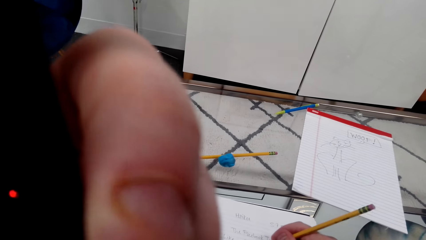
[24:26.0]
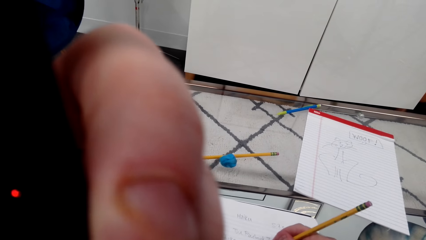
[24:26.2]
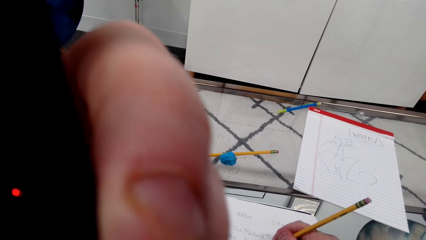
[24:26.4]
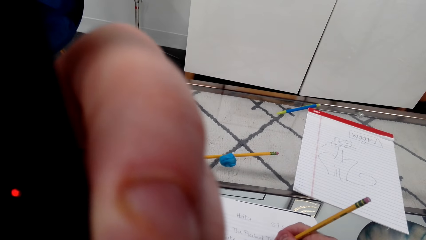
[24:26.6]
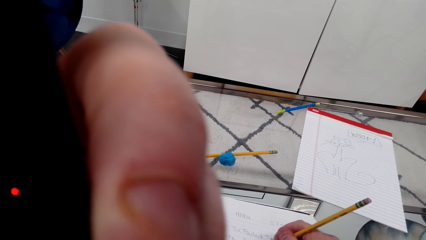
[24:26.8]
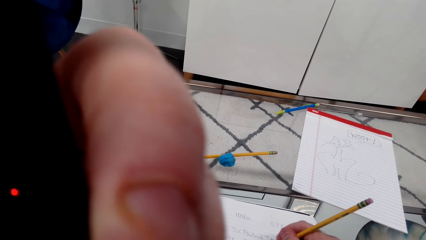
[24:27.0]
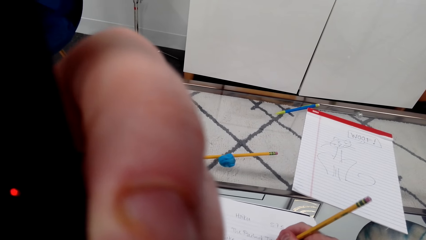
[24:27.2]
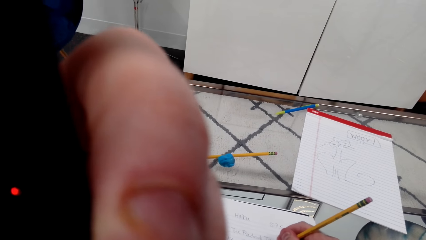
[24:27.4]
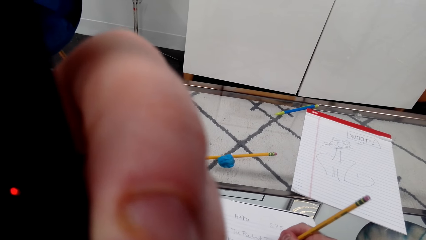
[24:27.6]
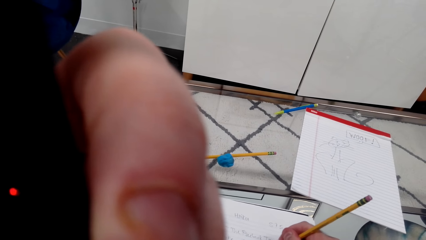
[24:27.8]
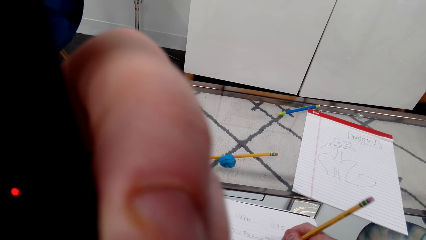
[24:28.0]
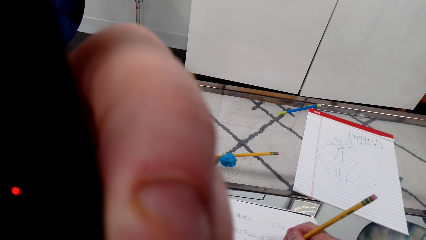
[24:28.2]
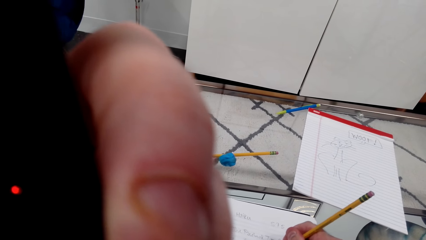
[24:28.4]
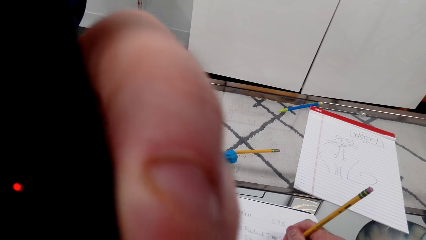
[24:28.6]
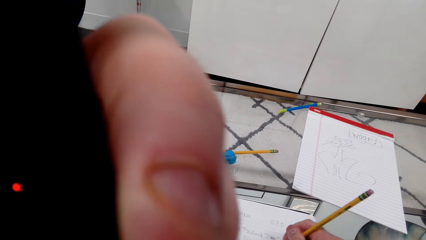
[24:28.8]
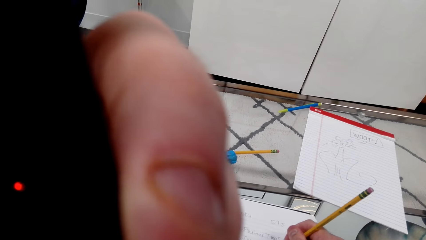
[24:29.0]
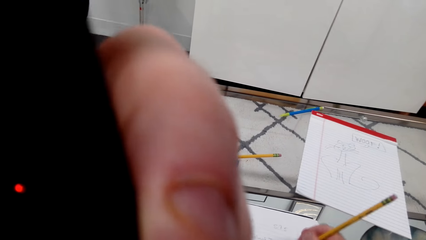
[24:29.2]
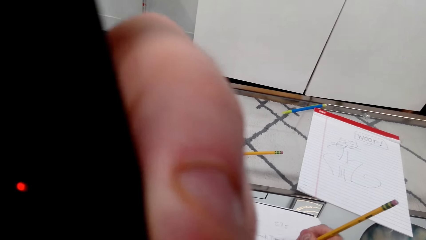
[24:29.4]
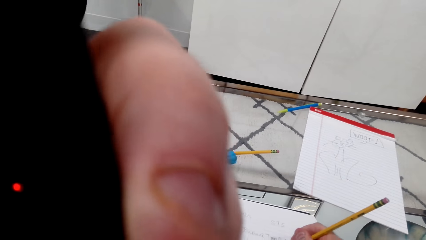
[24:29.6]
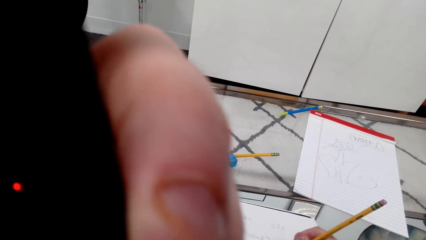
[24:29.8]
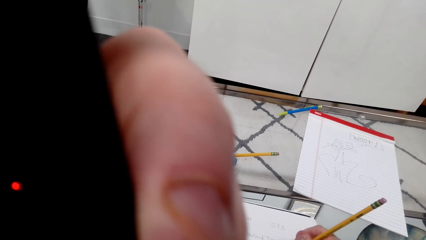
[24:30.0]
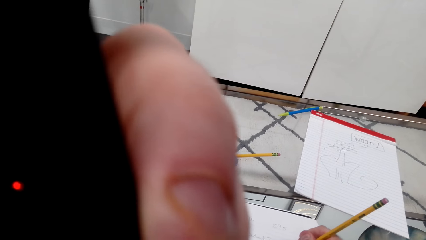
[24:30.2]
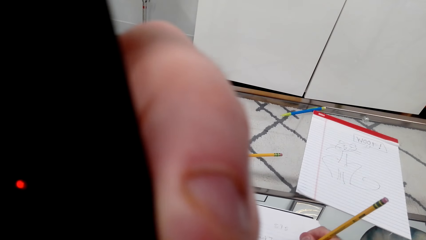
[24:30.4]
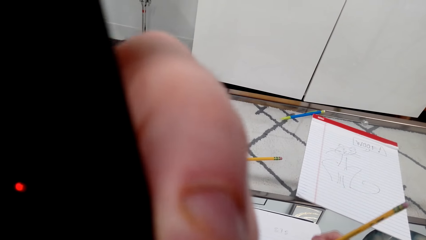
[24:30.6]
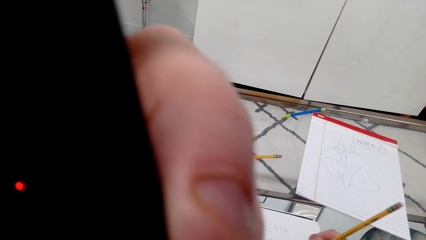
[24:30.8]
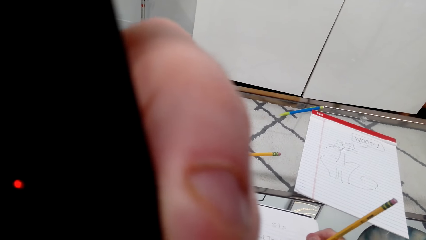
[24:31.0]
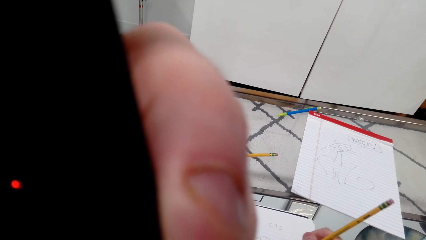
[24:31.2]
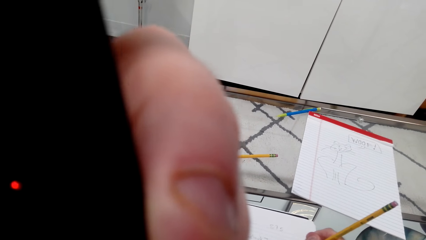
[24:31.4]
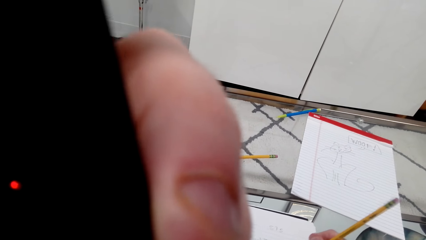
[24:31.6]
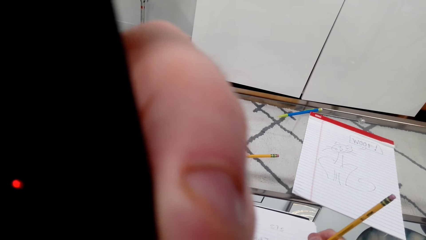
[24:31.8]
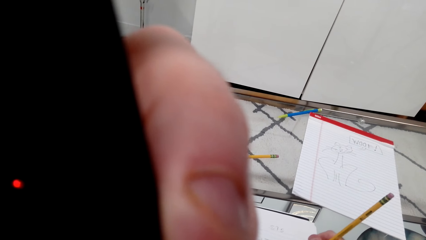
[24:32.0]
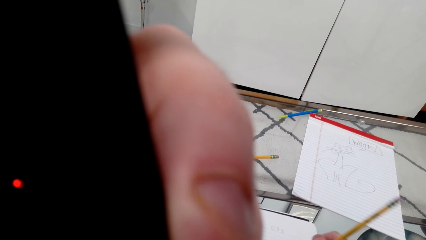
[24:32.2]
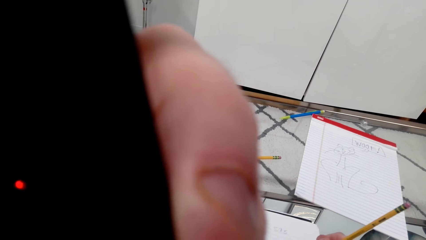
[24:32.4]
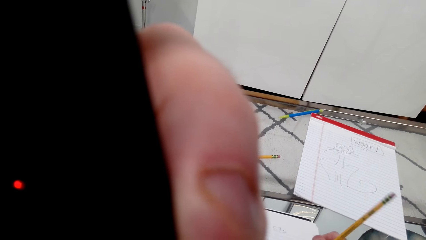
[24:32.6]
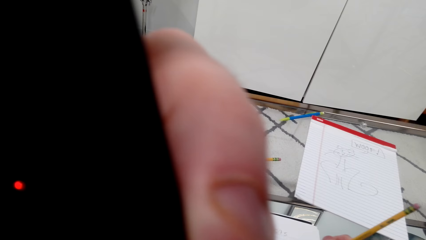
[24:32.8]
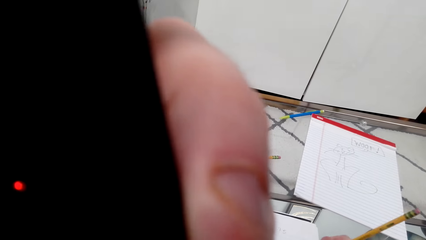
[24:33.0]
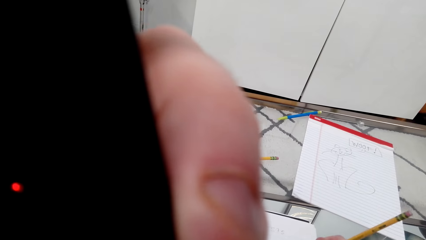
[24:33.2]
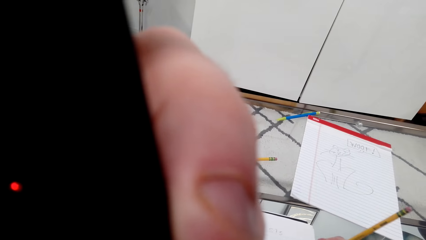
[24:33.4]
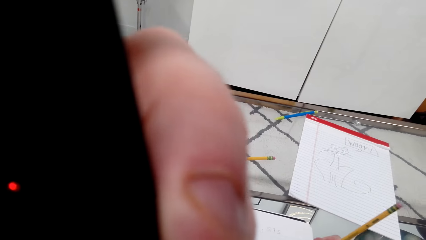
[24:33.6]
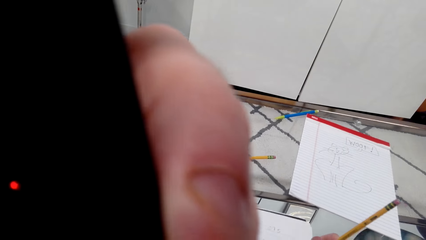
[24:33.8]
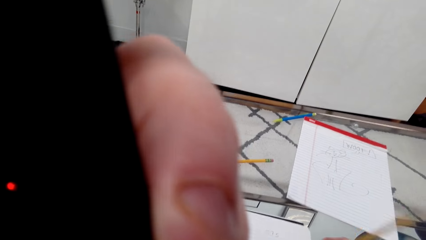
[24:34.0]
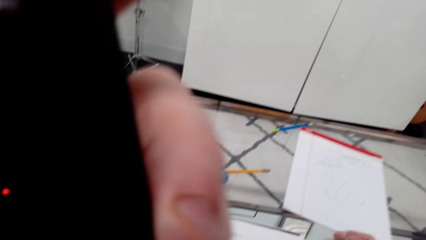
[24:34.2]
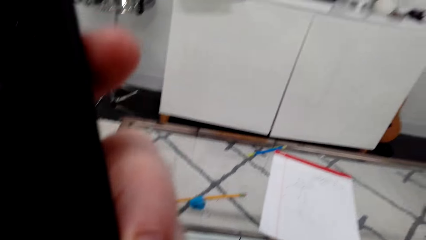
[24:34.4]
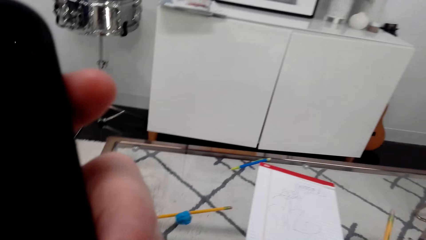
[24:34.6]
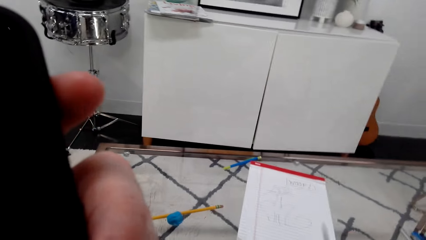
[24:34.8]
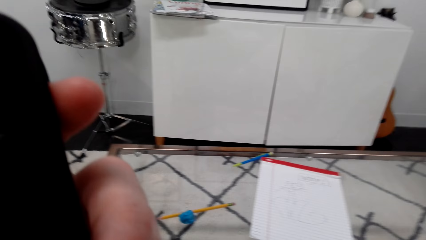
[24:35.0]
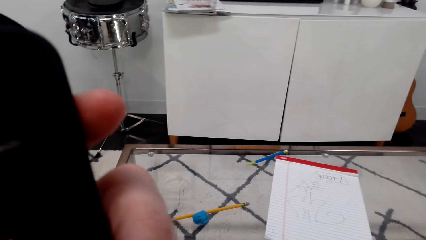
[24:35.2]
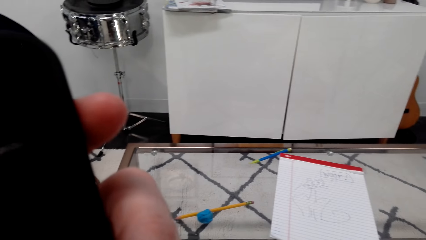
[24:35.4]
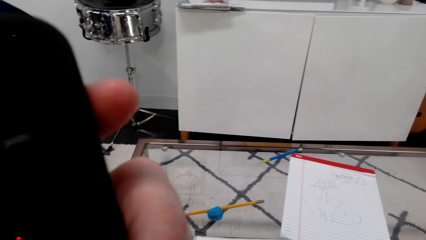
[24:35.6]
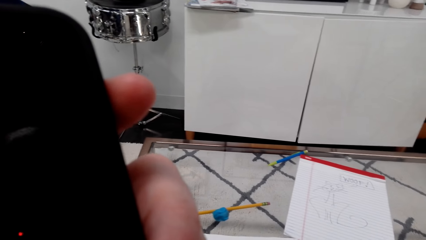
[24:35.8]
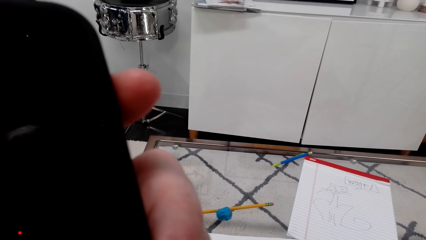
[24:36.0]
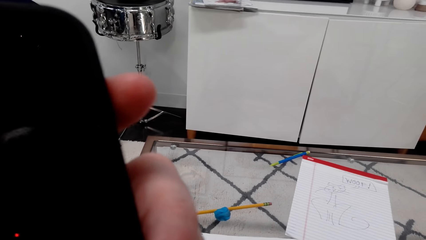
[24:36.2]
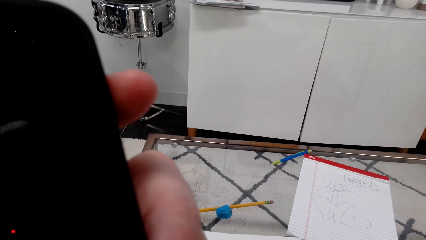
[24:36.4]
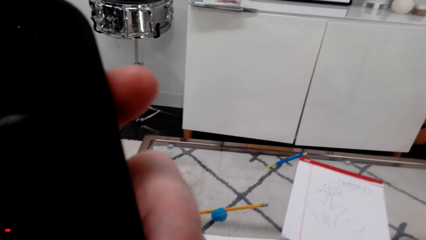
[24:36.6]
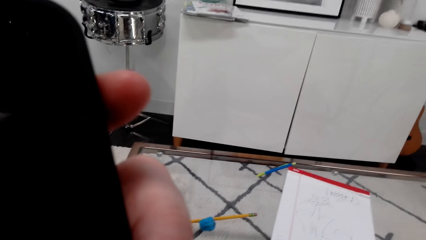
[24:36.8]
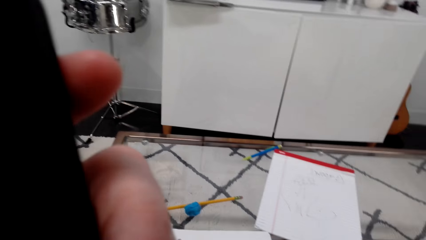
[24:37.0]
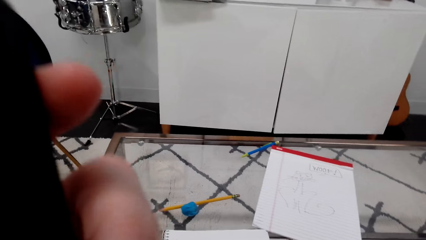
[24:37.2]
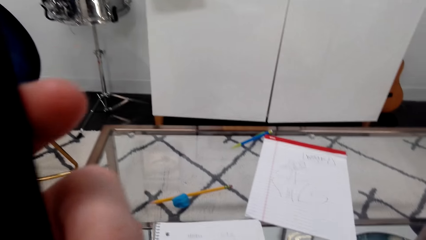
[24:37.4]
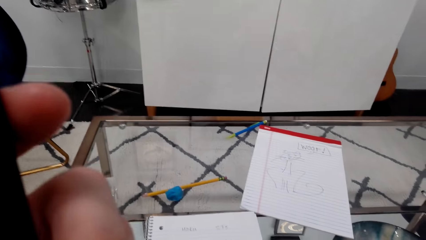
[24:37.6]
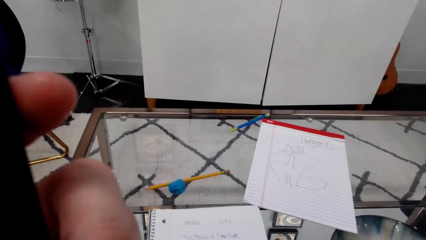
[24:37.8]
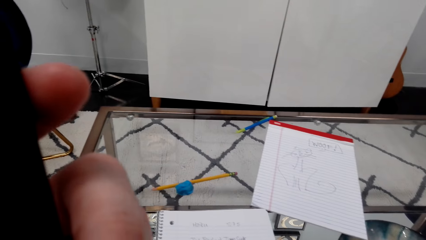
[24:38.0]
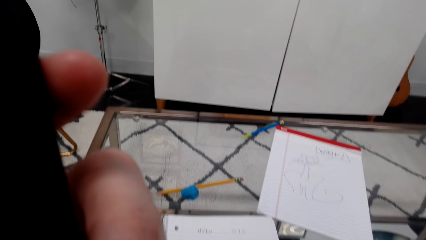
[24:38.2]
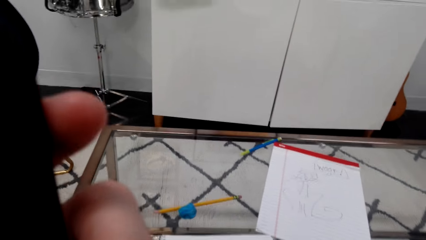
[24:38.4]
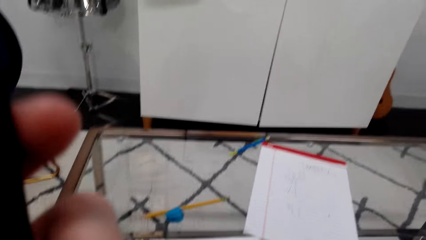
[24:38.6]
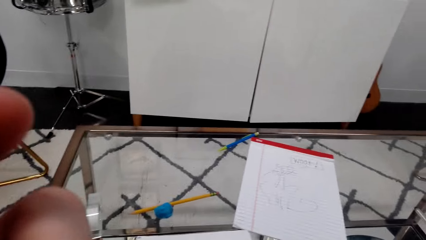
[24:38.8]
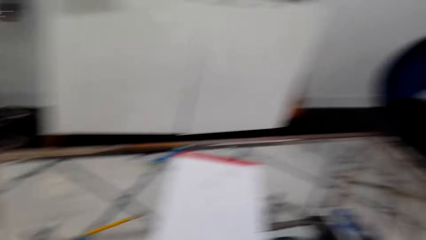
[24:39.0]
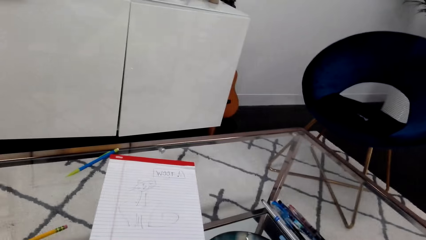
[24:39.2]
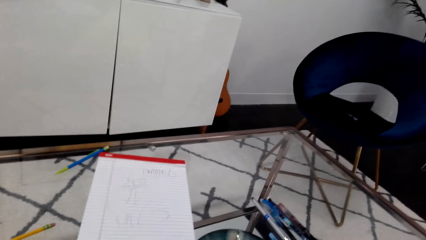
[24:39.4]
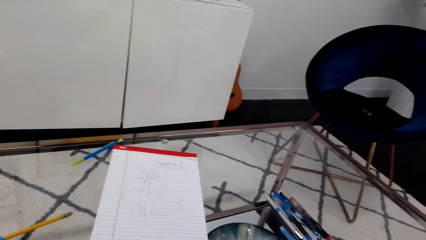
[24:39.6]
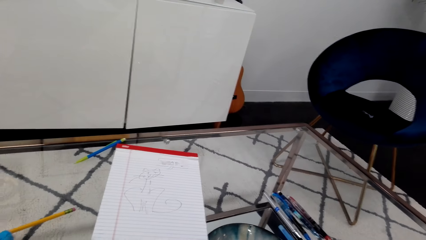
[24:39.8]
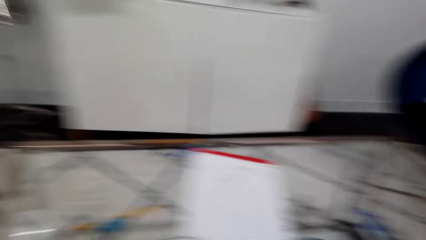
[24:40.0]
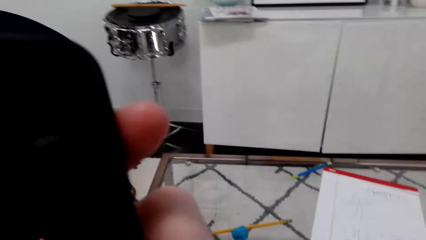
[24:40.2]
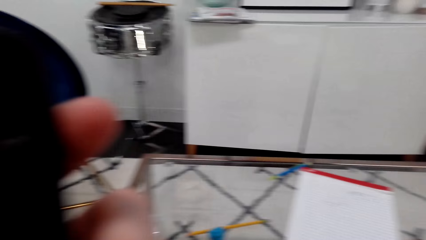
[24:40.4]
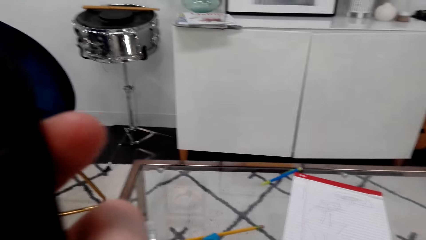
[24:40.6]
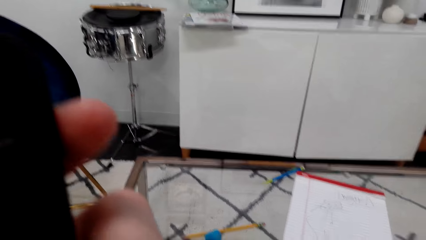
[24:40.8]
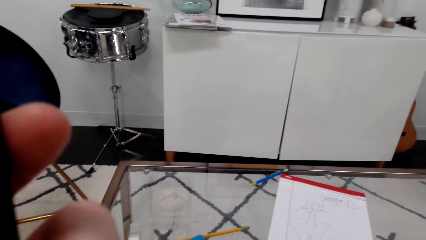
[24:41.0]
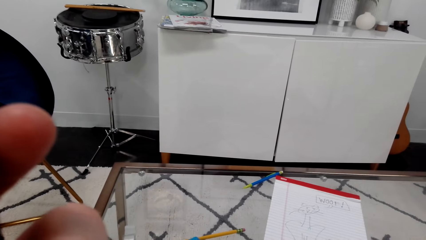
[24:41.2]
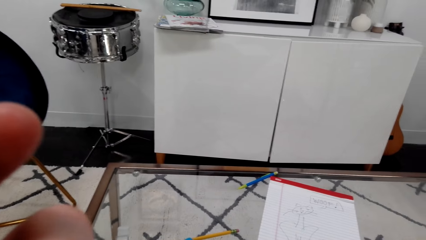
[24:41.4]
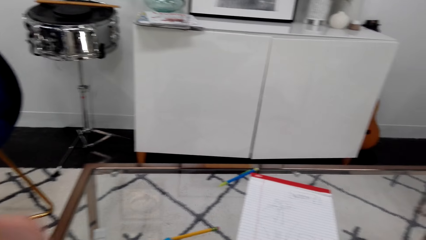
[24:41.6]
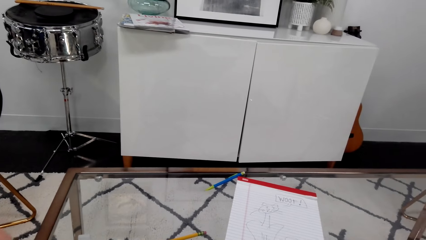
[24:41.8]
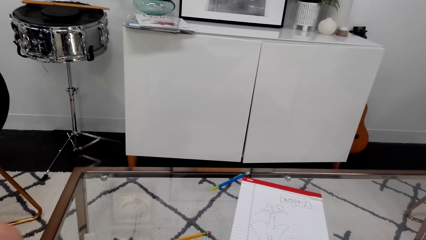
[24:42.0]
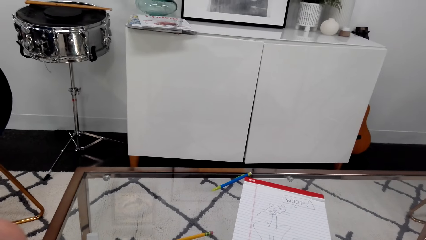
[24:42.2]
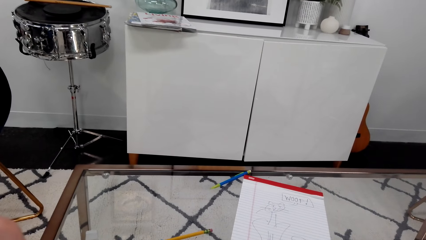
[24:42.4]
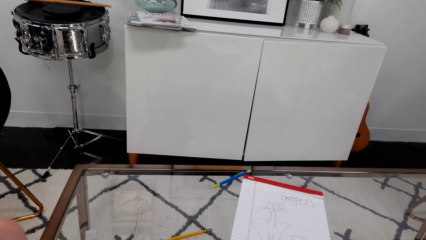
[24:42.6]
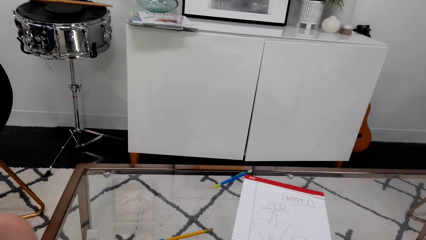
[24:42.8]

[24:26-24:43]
The camera wearer writes on the book. They use the phone.
